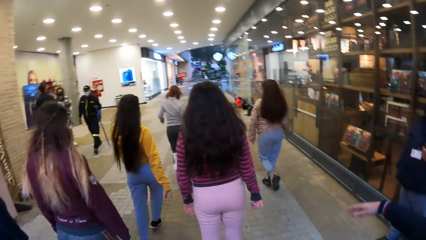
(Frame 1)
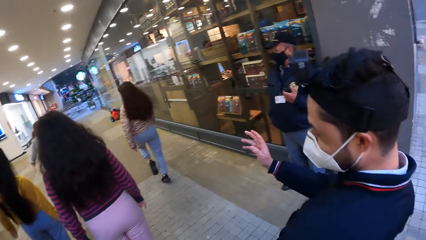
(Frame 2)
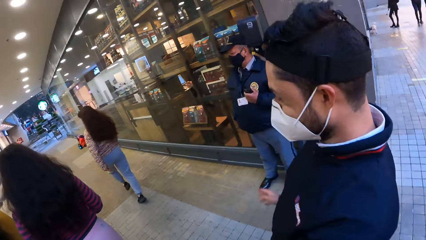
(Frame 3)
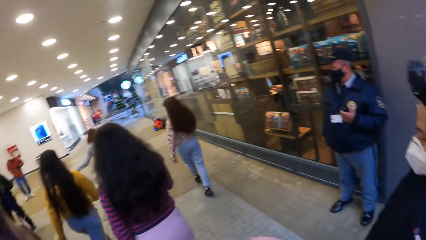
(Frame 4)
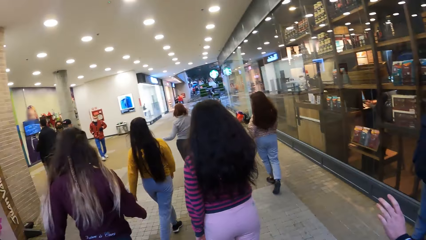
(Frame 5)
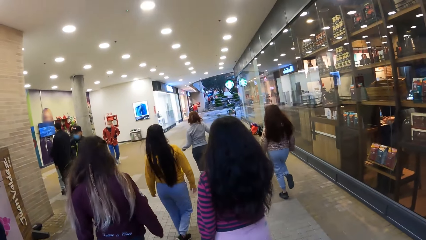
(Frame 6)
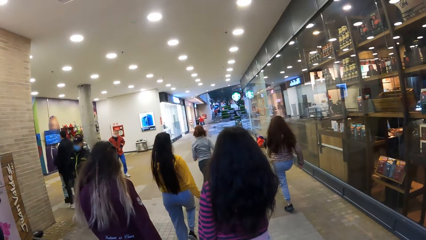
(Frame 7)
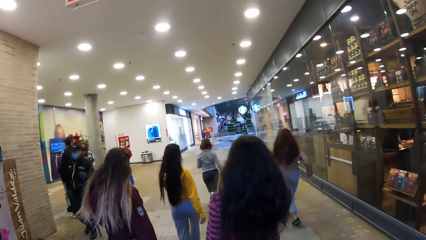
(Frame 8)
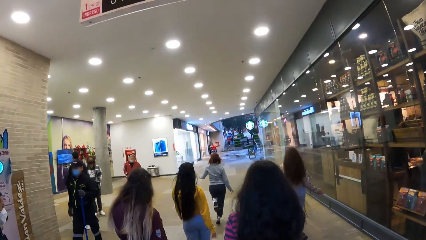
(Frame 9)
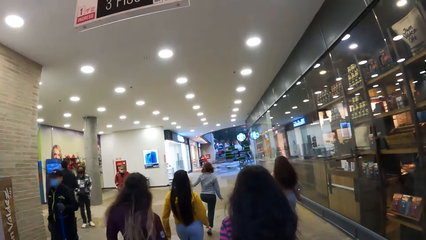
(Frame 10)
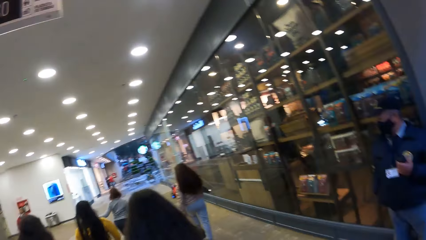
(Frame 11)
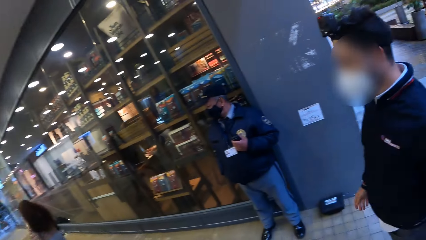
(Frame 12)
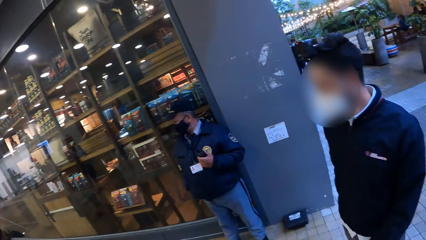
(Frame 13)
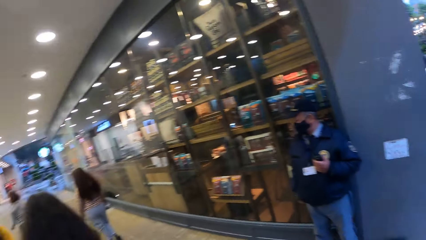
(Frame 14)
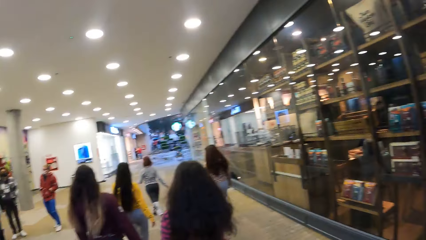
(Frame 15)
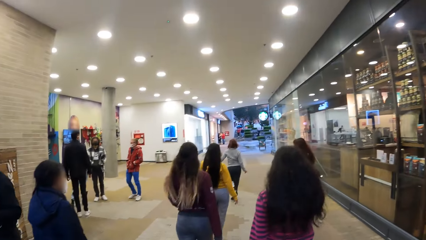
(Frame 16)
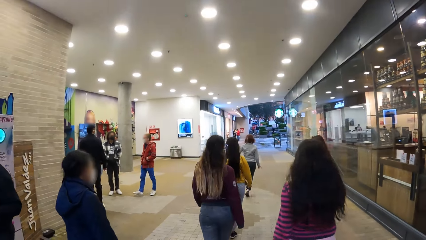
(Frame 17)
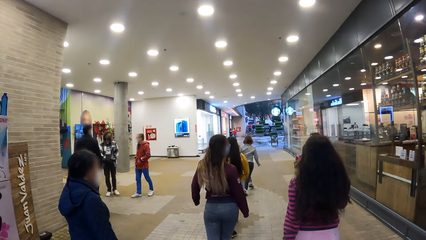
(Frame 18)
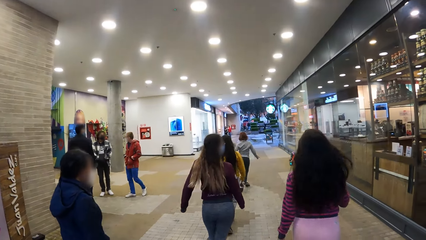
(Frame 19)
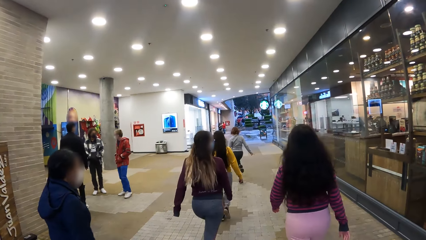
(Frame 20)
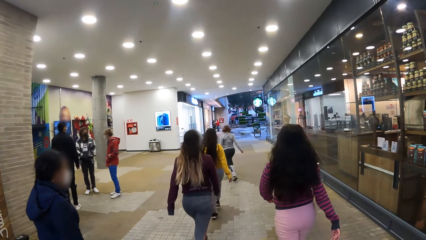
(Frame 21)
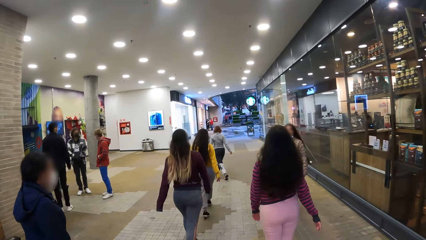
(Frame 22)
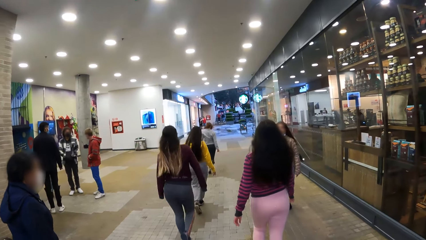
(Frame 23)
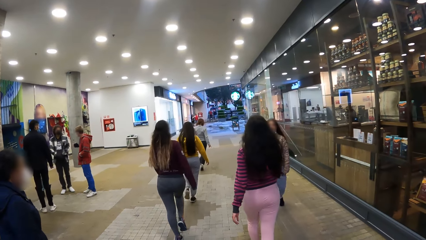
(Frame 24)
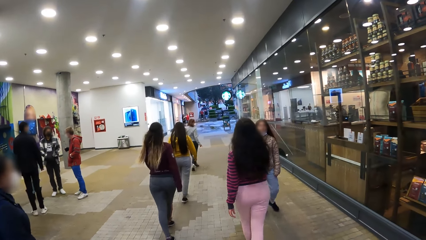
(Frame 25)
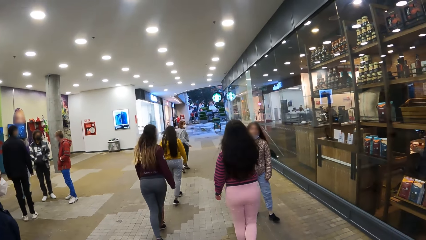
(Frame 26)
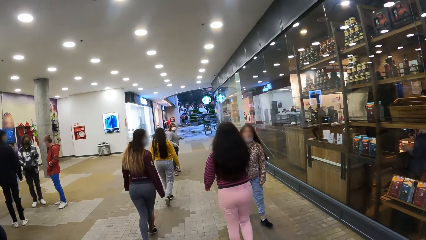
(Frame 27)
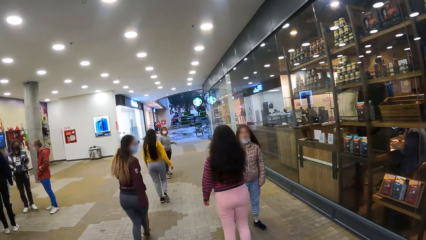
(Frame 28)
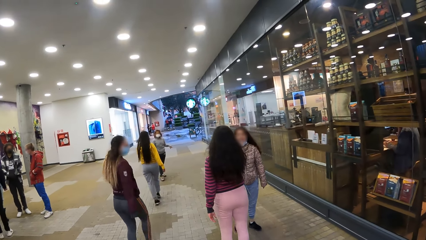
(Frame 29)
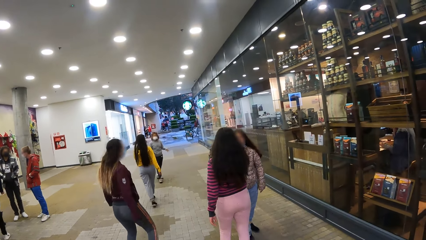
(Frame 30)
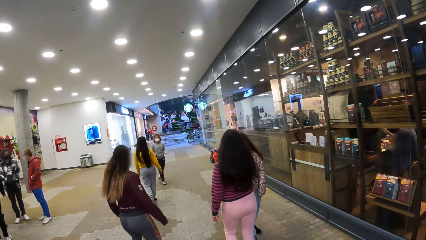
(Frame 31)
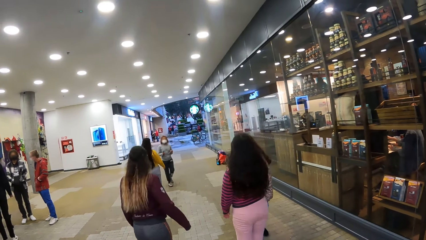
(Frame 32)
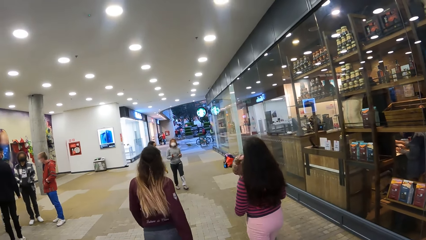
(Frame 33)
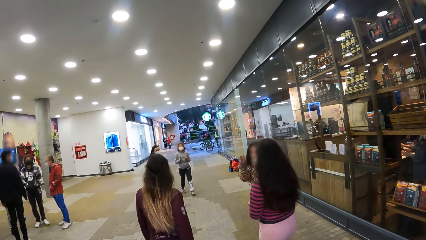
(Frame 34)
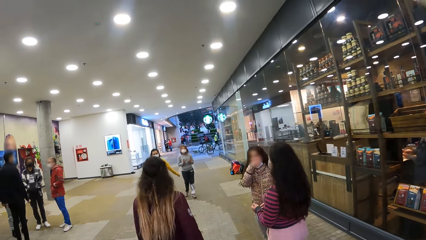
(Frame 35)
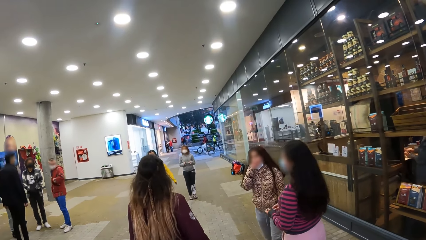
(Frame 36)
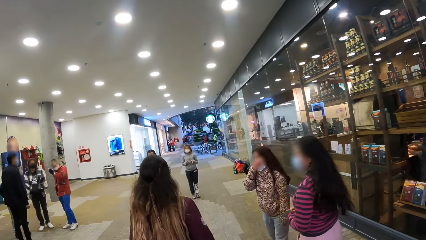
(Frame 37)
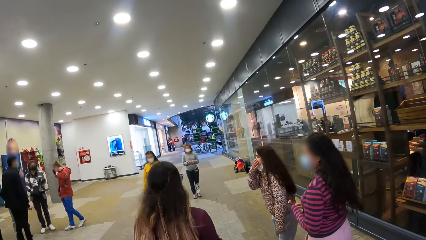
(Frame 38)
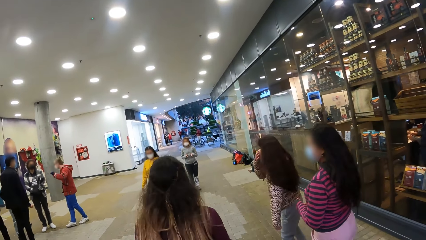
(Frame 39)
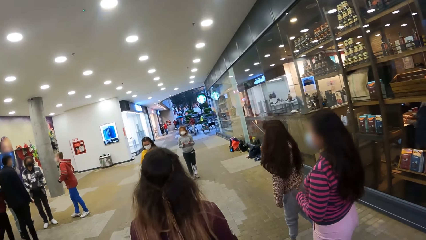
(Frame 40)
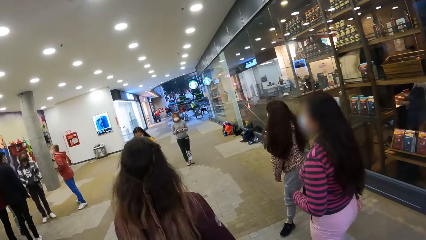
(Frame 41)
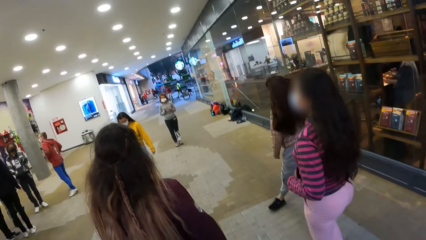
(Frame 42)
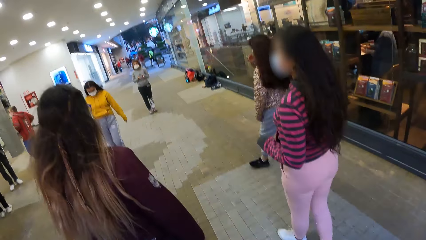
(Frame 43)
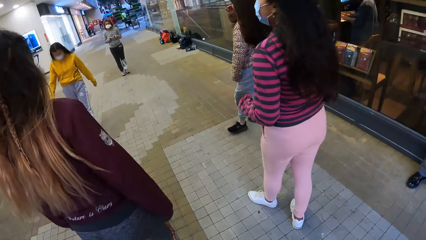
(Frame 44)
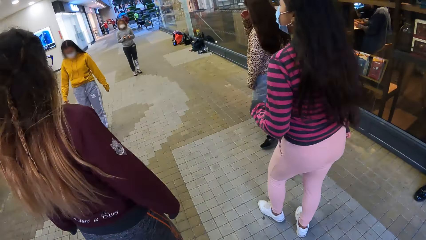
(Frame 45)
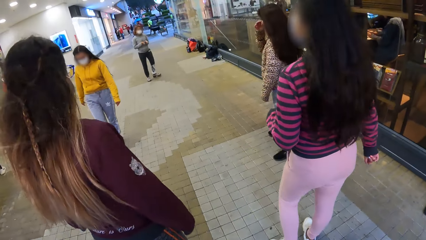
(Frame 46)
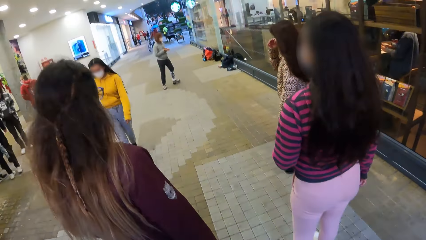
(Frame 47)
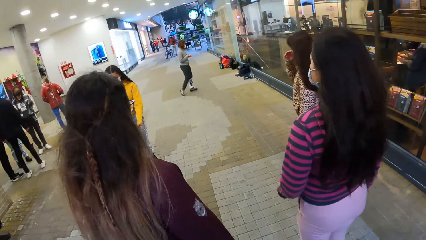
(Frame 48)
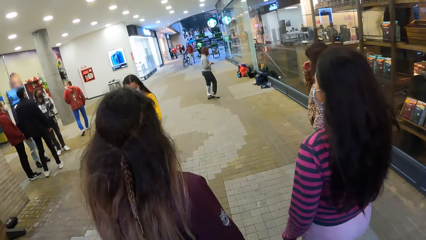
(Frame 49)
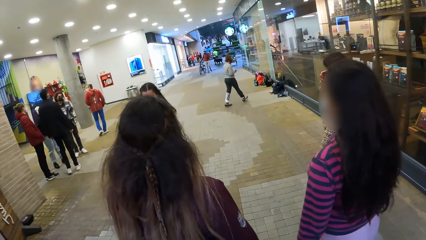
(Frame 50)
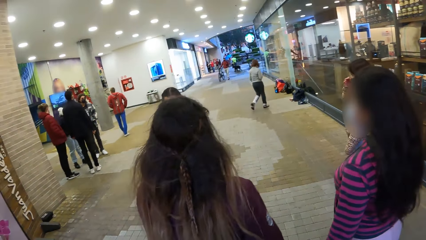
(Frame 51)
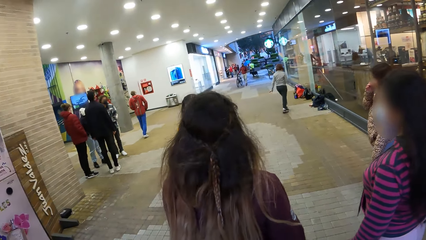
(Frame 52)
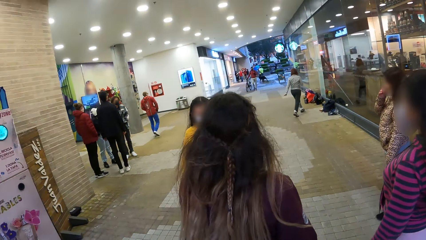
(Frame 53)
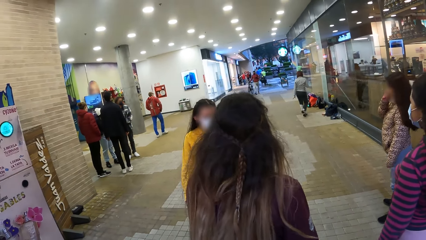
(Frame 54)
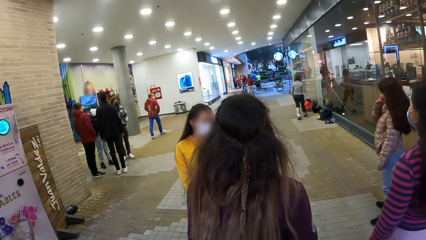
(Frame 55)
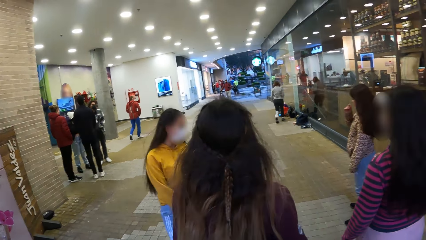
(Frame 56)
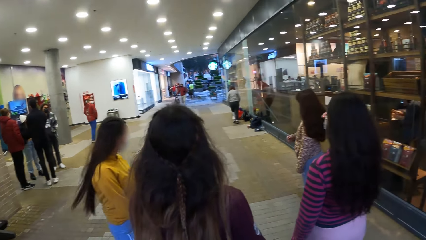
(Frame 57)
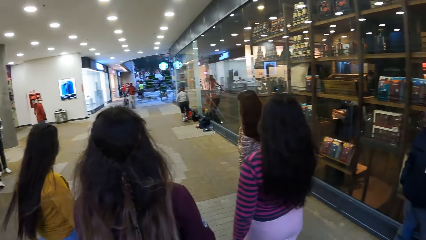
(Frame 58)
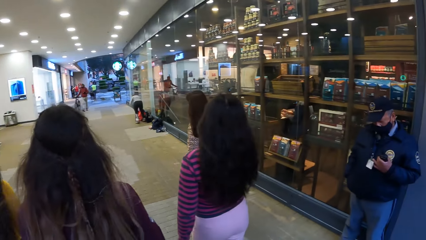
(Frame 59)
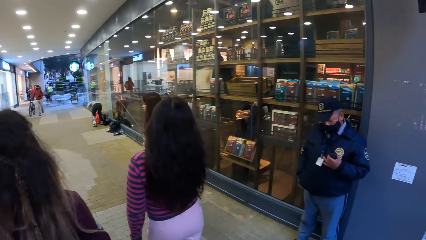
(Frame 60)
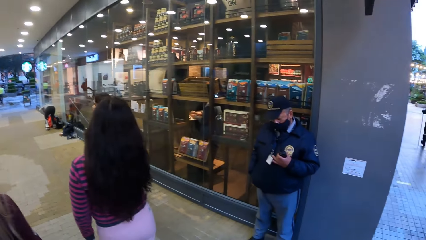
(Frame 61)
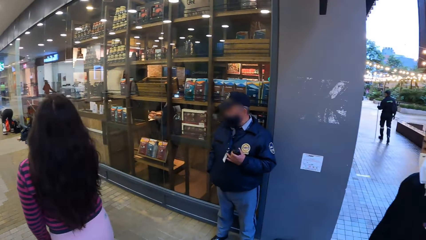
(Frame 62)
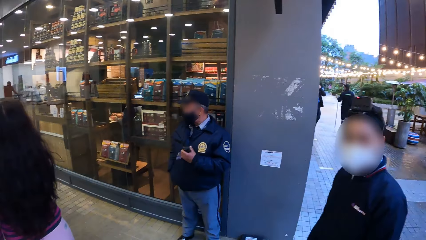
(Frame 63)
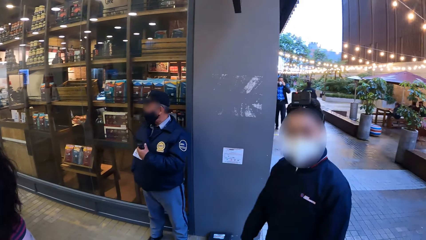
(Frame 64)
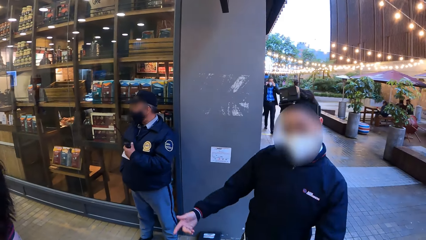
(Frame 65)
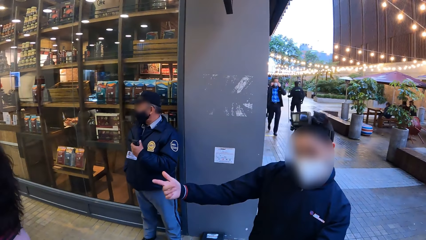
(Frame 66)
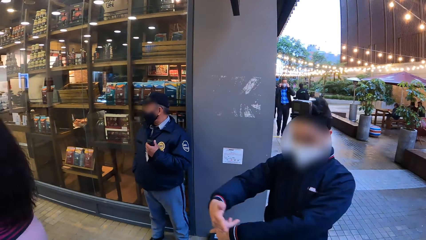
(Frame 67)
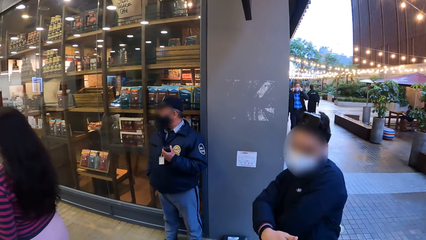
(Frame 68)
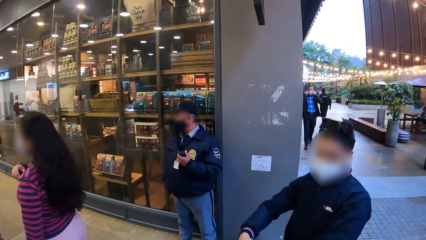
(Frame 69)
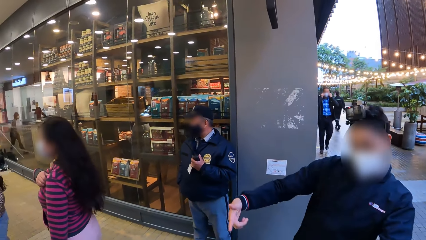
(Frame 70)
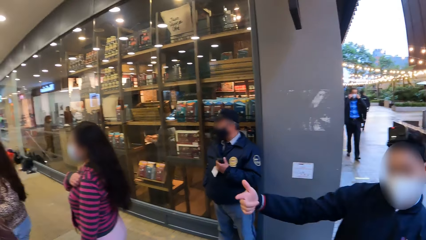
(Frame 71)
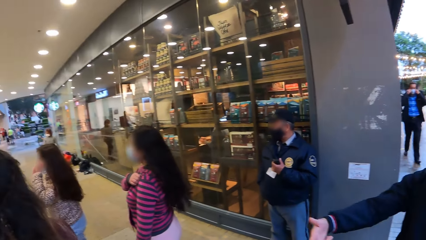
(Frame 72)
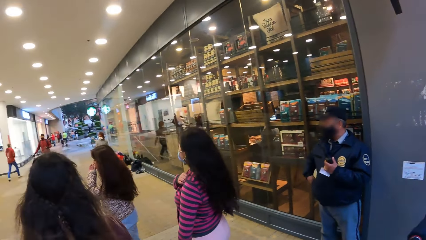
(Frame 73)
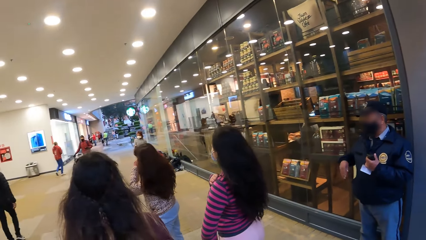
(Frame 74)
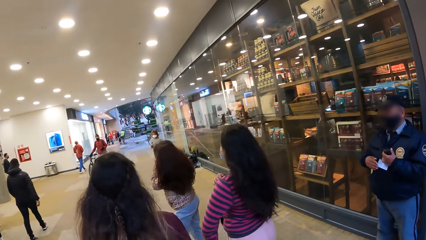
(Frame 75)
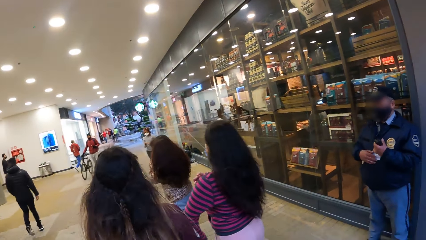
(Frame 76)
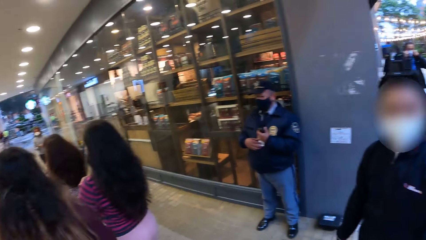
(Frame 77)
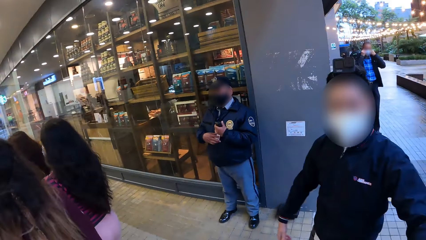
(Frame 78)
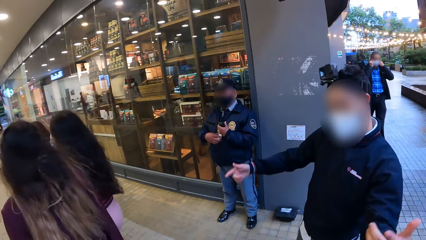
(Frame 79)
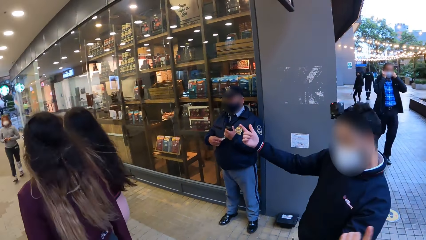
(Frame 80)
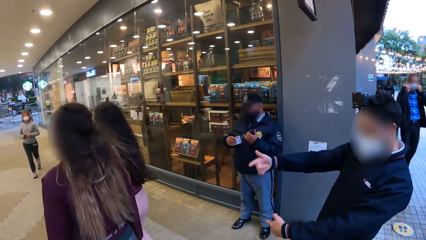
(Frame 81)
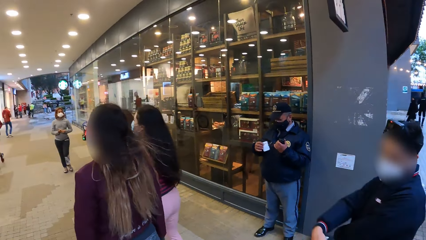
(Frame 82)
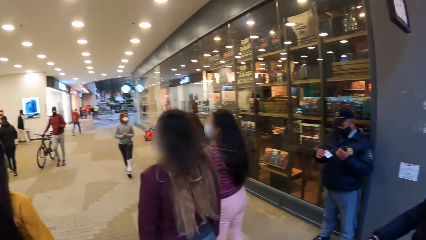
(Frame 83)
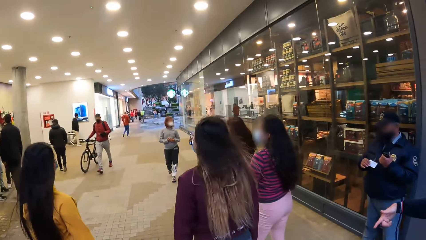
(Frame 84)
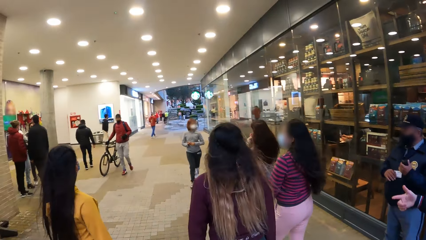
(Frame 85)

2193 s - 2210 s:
The camera wearer walks ahead. They look around.
